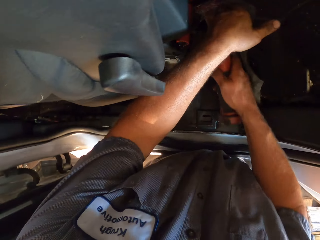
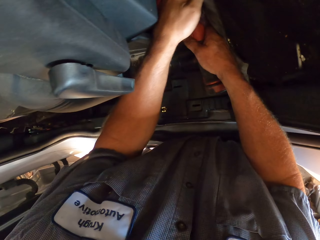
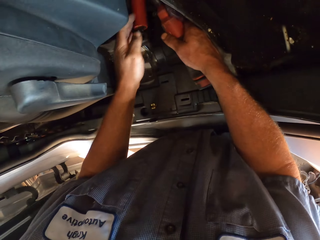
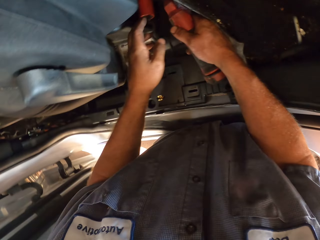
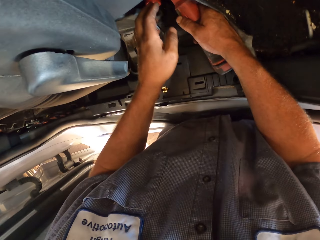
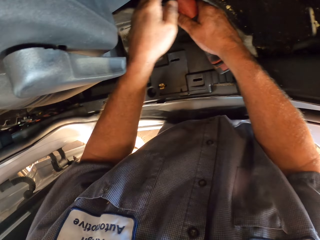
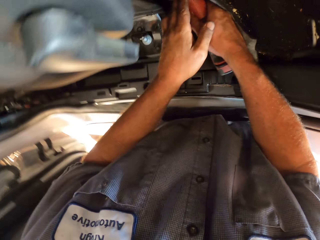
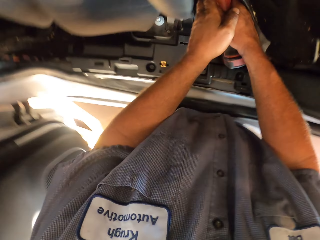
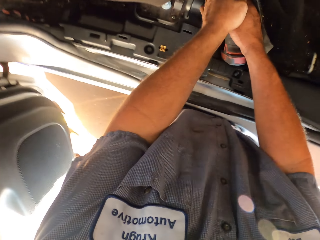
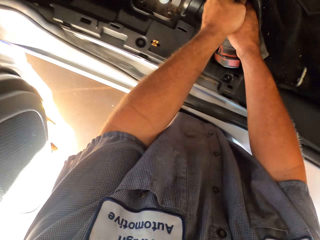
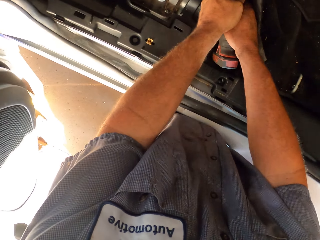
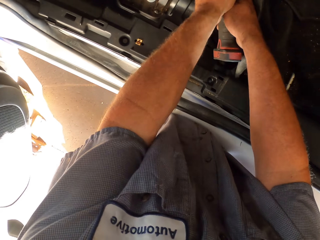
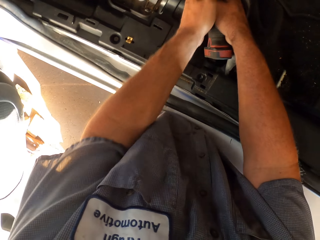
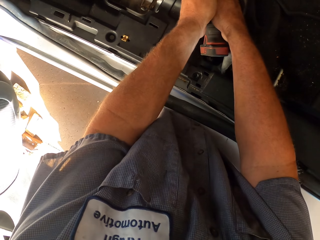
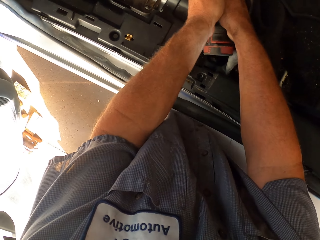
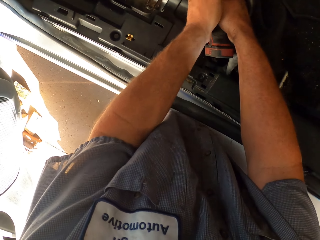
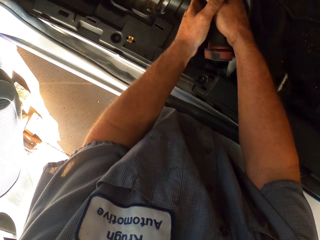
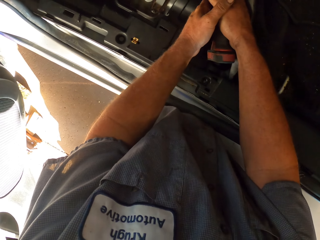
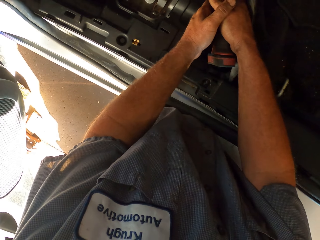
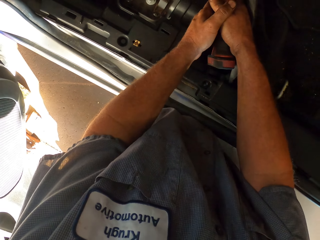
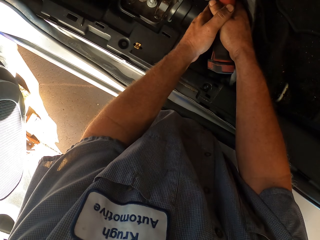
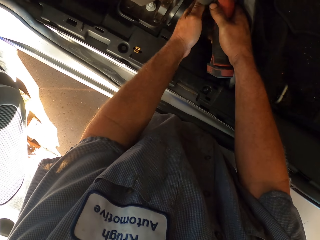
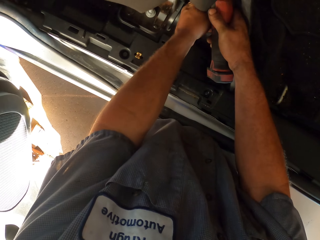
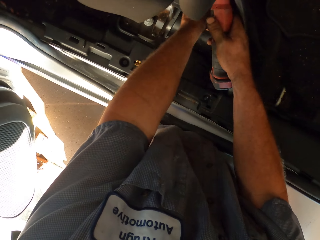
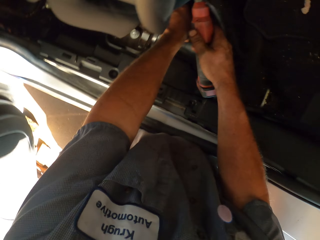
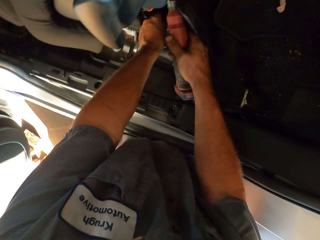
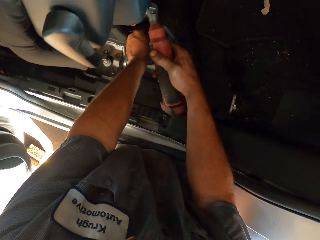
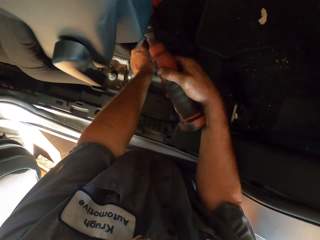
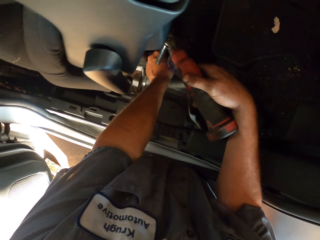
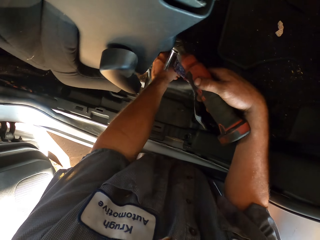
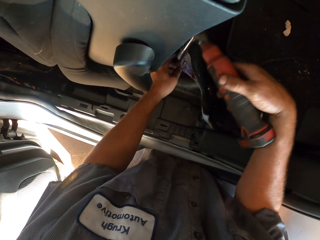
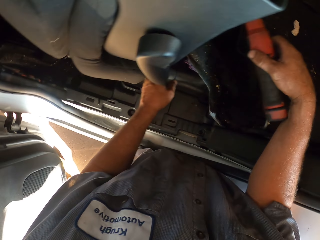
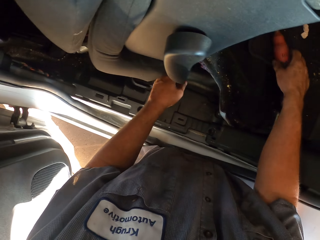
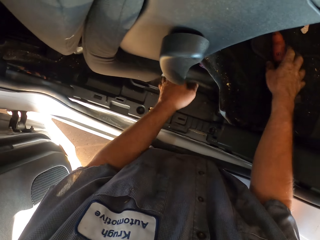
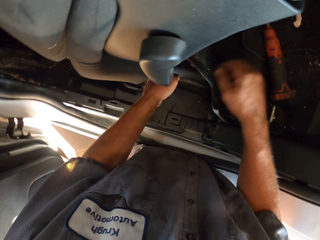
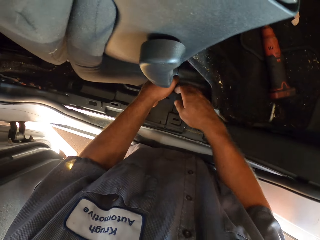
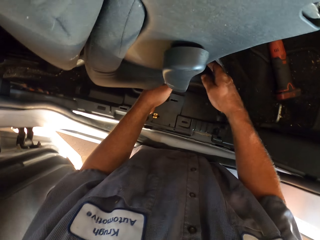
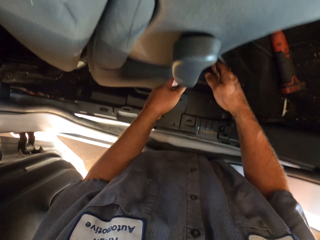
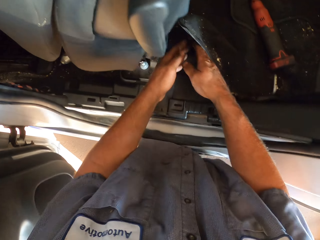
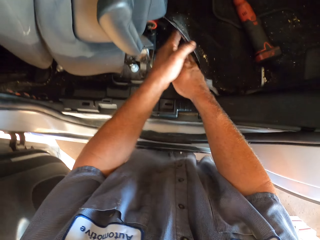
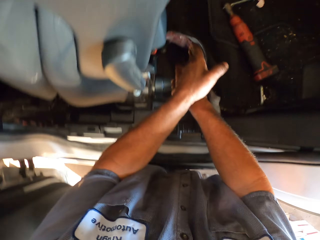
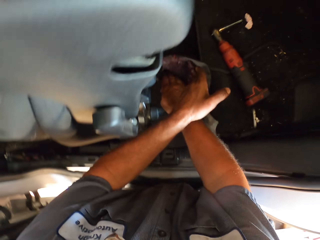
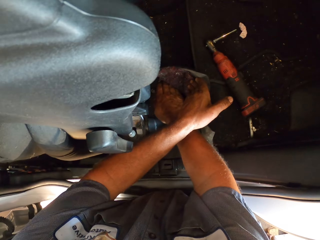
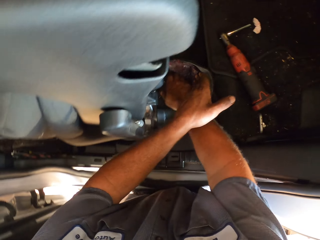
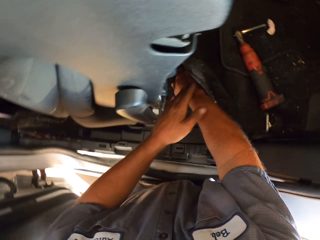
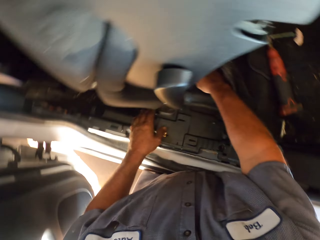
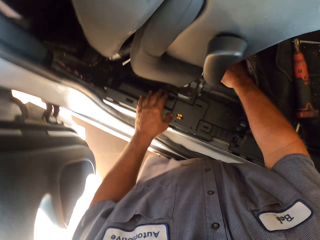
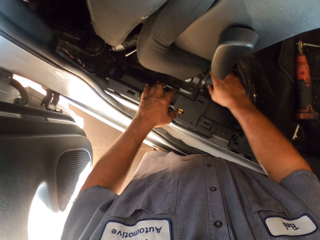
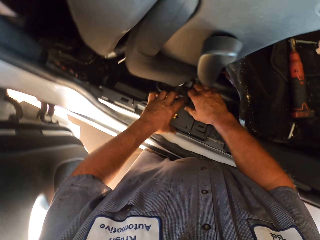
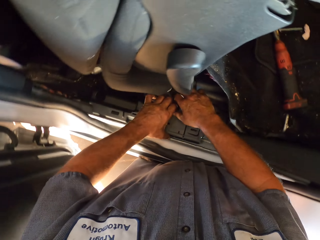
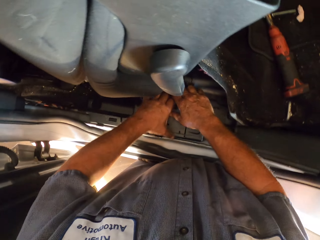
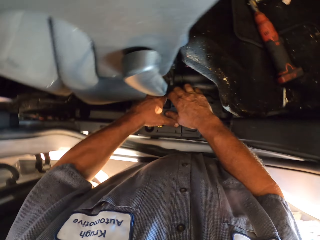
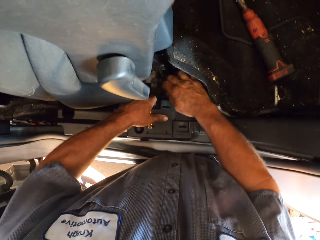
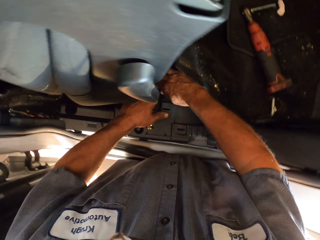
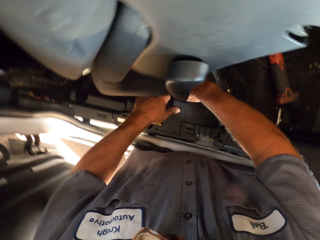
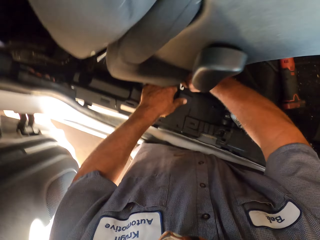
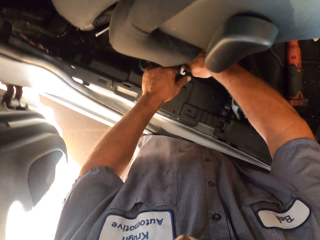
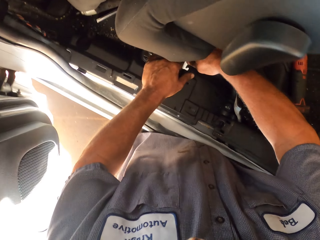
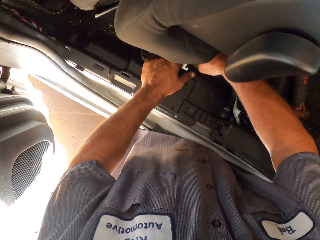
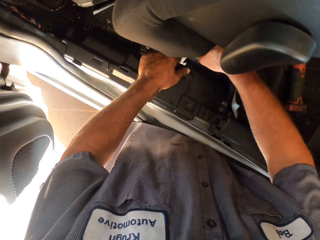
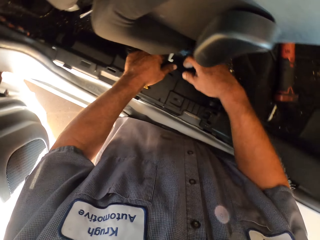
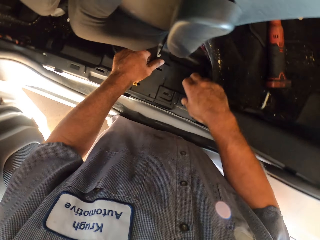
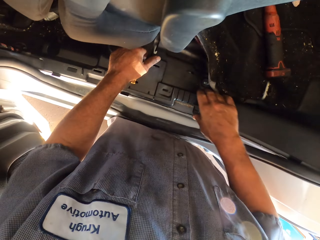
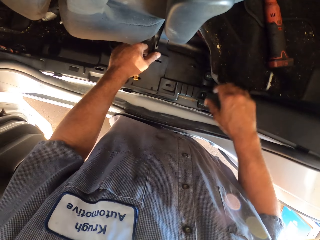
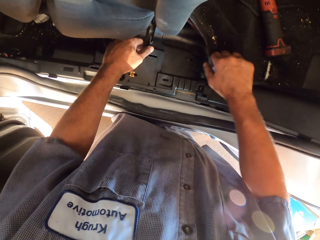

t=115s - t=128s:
The camera wearer lifts the mat with his left hand. He adjusts a bolt under the car seat. He does something. He places the socket wrench on the seat. He lifts the mat with his left hand. He pulls something with his hands. He adjusts parts of the car under the seat.

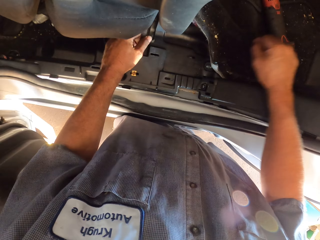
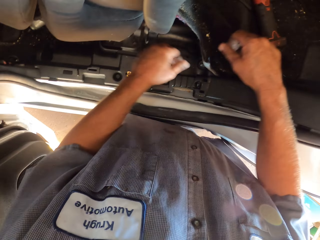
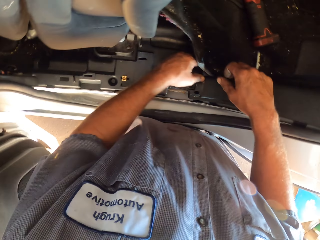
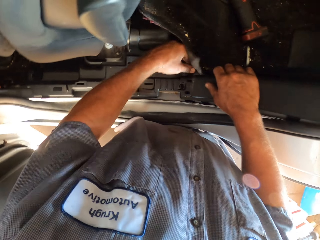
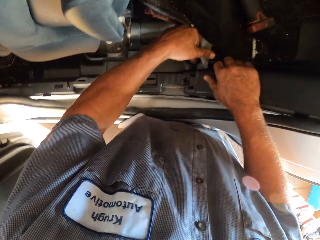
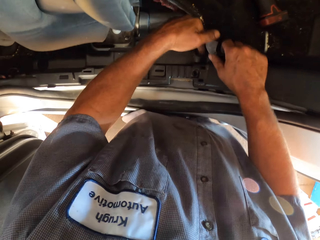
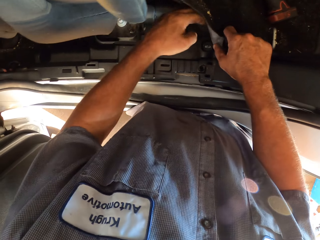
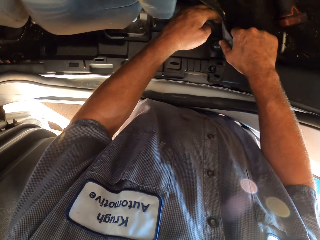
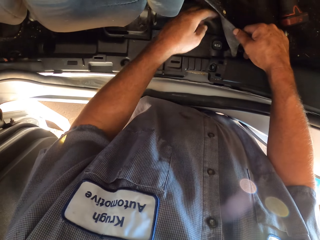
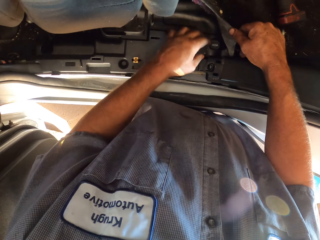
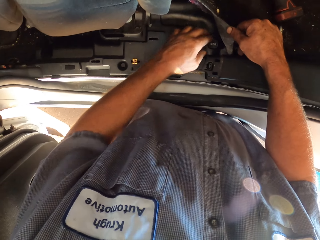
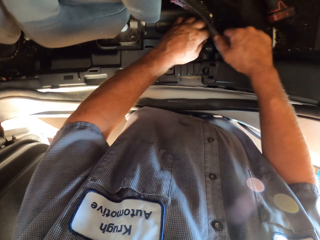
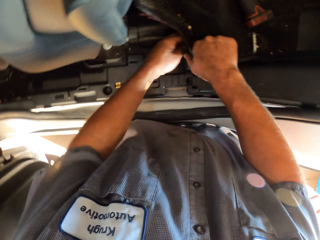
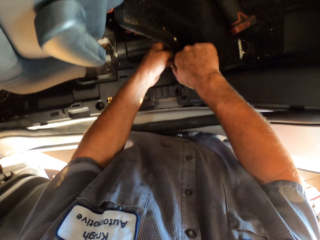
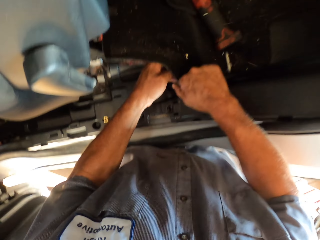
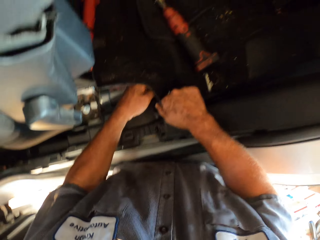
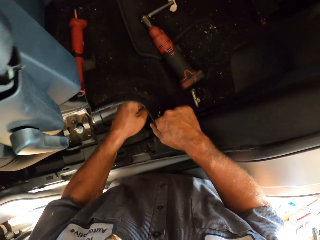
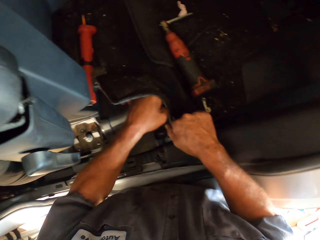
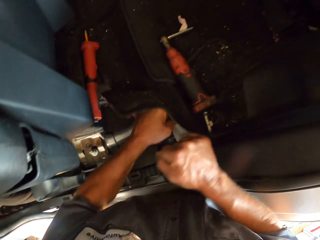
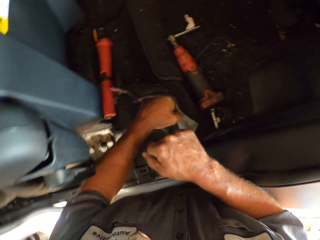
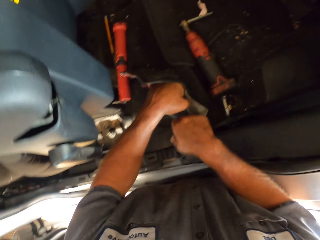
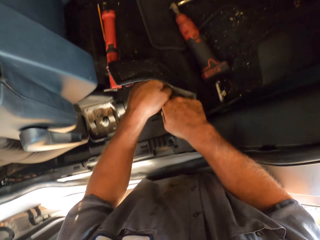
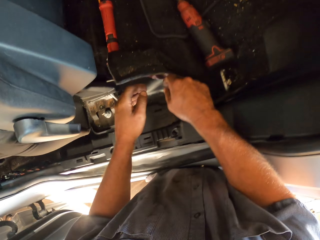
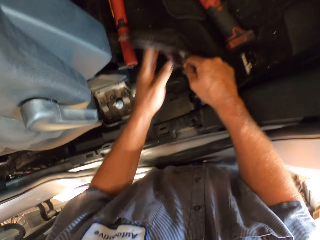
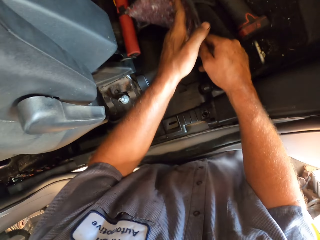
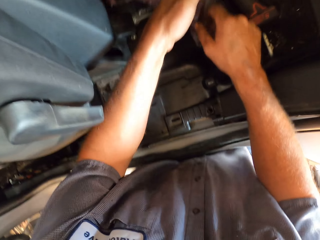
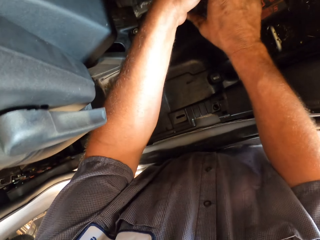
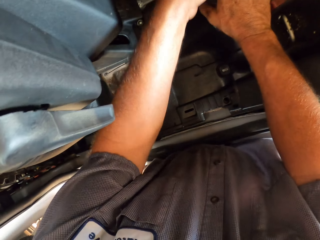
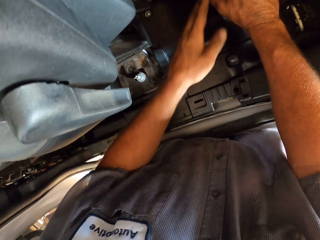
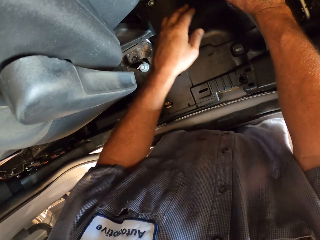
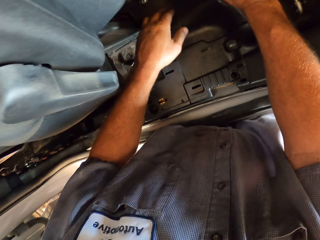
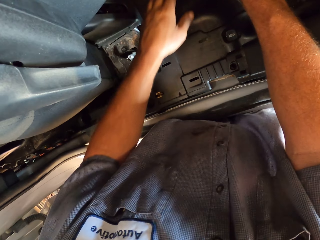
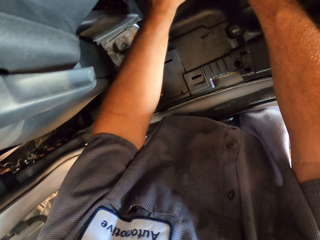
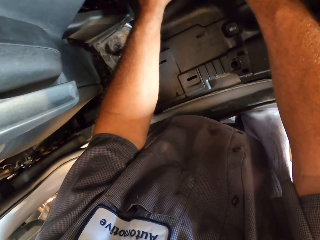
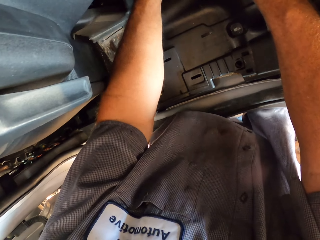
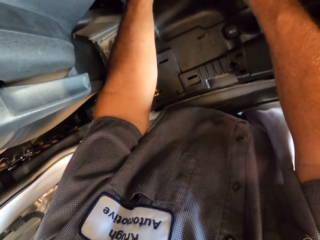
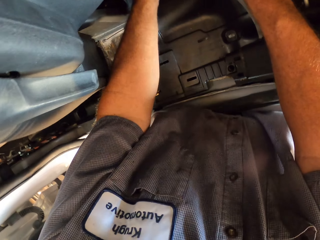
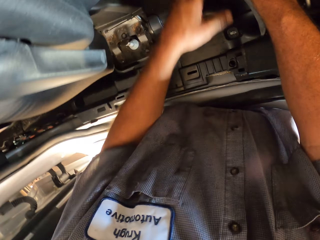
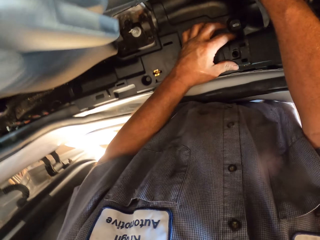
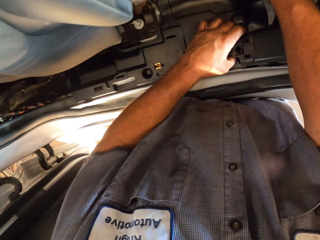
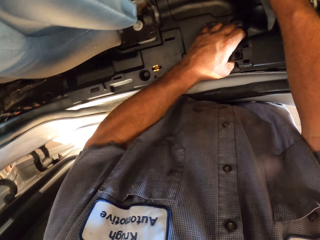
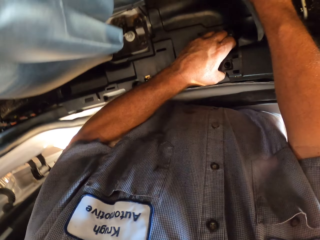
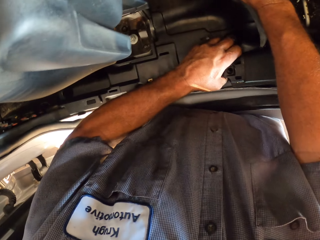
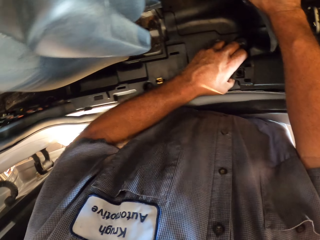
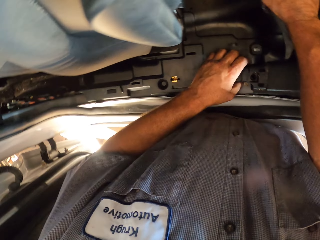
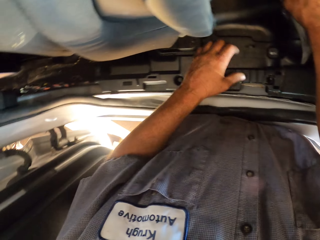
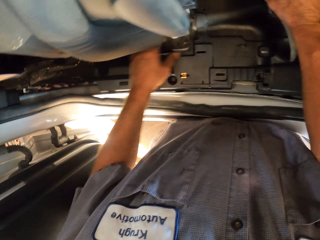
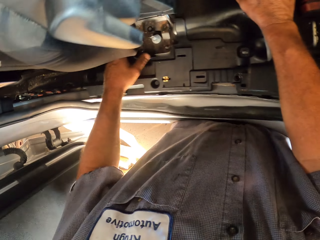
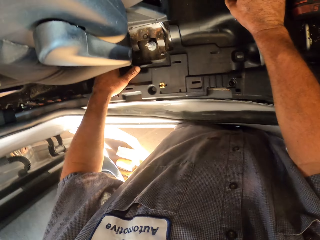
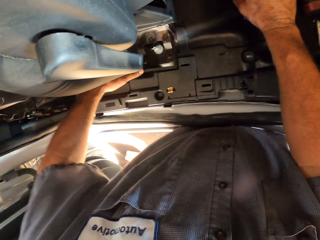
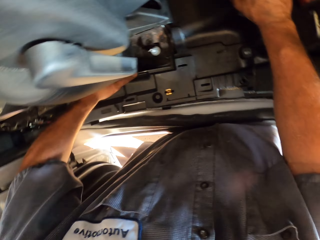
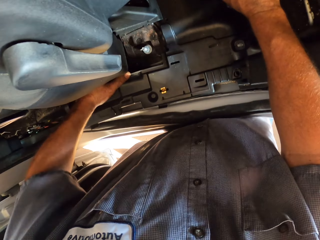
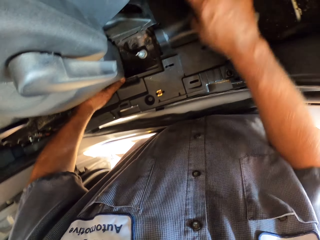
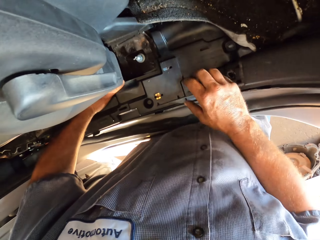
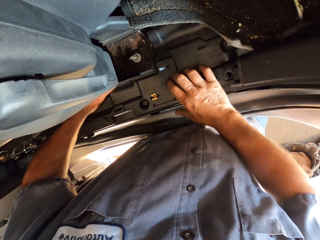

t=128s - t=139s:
The camera wearer lifts the car floor mat with his left hand. He pulls the mat with both hands. He pulls something. He adjusts parts of the car under the seat.
